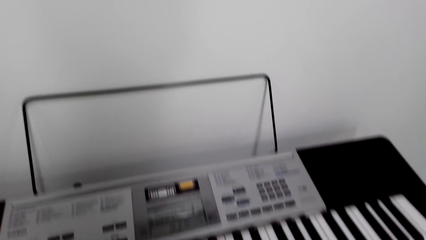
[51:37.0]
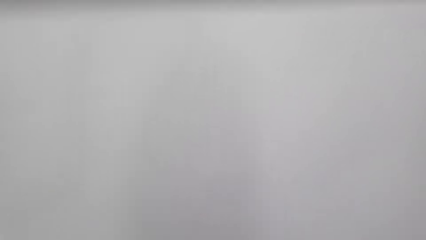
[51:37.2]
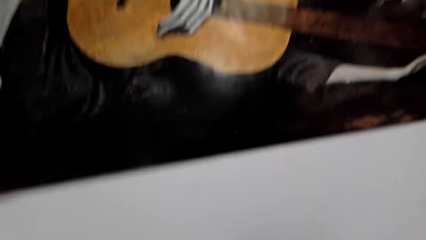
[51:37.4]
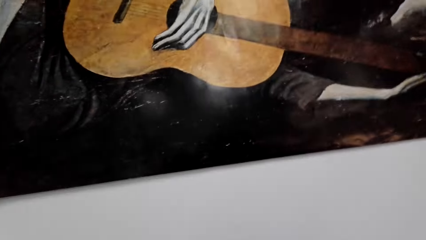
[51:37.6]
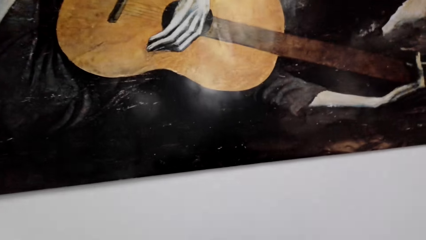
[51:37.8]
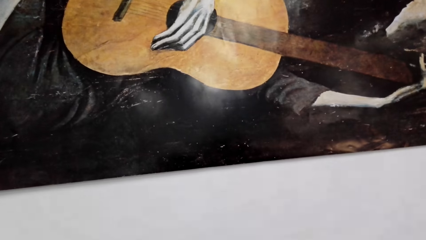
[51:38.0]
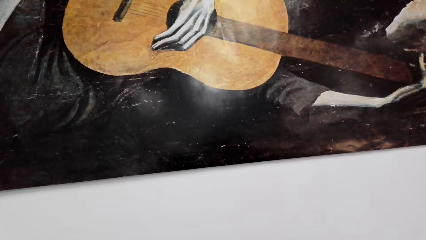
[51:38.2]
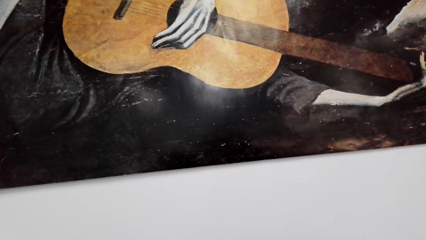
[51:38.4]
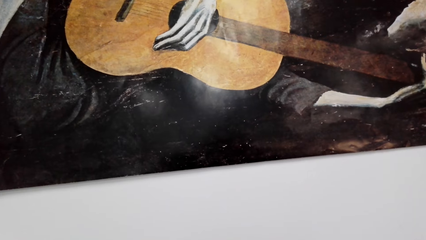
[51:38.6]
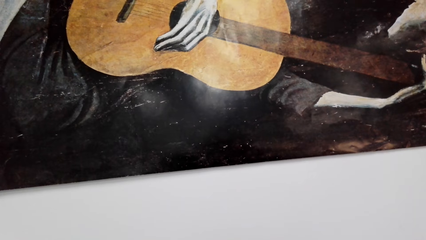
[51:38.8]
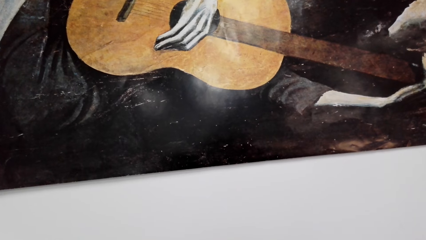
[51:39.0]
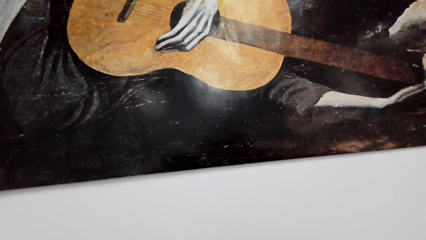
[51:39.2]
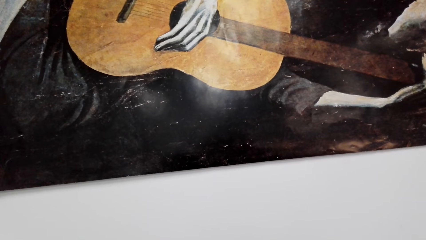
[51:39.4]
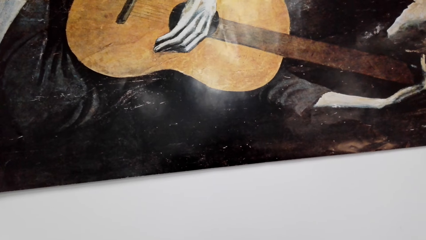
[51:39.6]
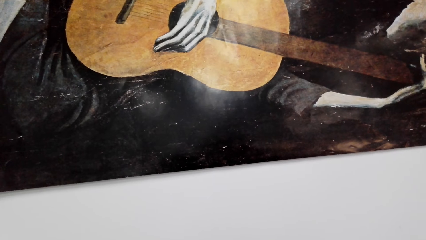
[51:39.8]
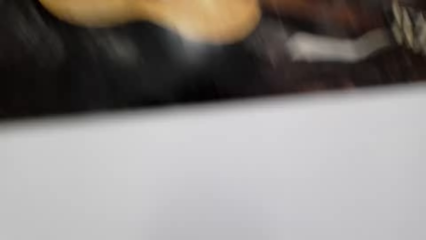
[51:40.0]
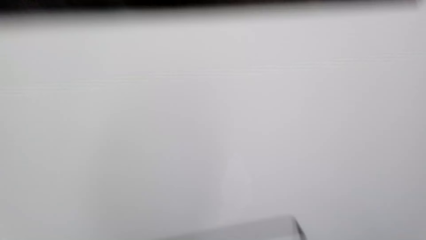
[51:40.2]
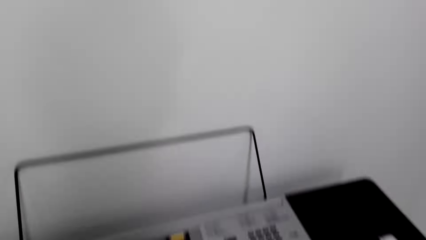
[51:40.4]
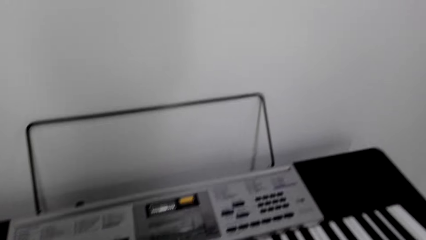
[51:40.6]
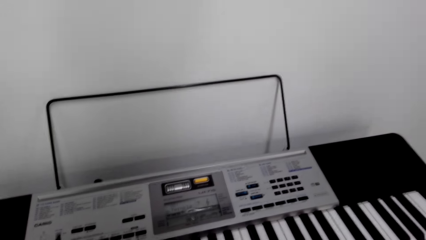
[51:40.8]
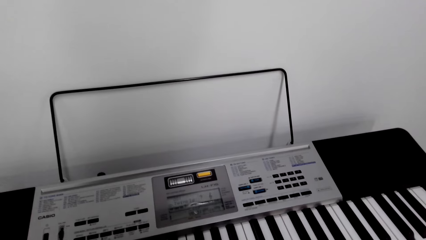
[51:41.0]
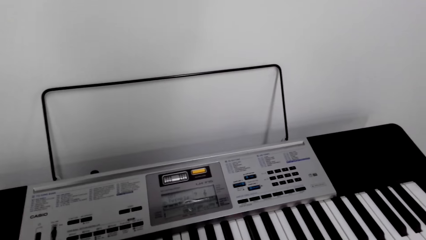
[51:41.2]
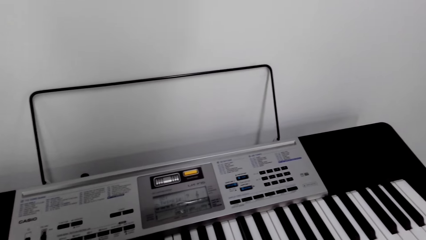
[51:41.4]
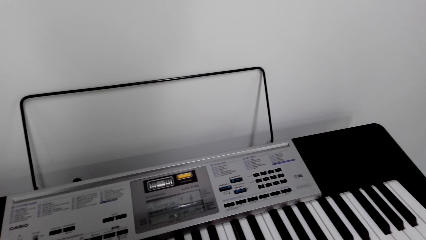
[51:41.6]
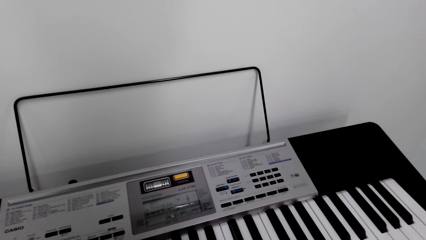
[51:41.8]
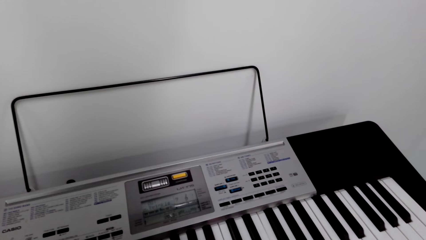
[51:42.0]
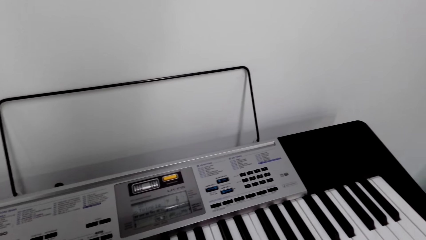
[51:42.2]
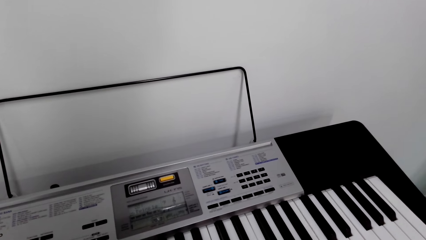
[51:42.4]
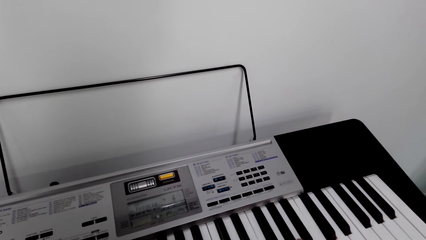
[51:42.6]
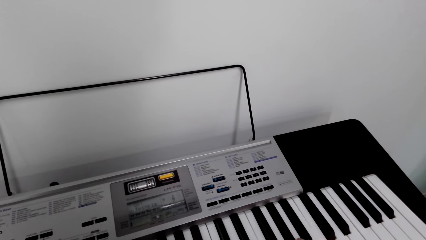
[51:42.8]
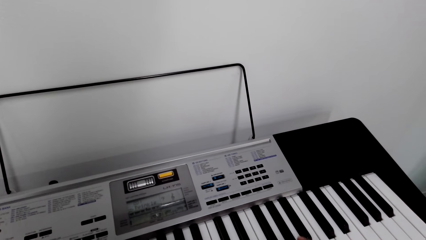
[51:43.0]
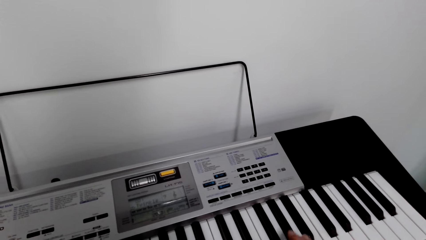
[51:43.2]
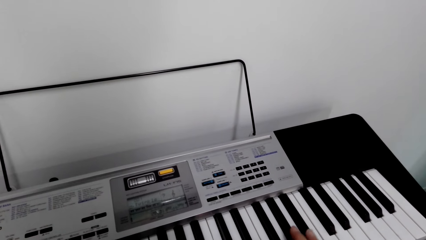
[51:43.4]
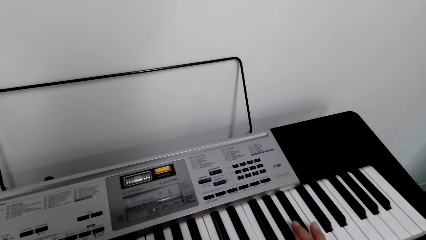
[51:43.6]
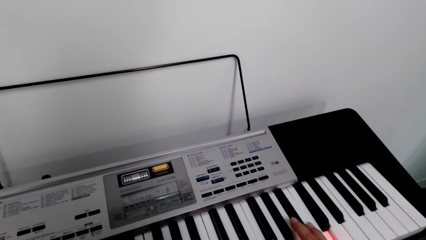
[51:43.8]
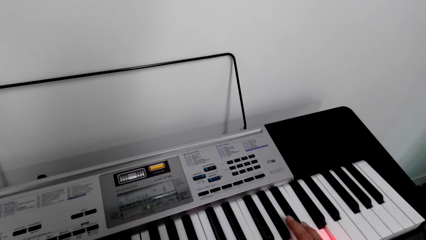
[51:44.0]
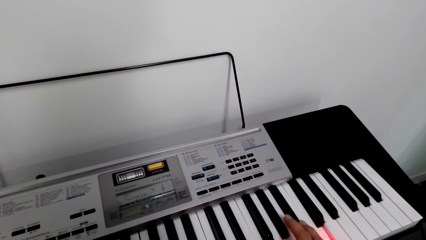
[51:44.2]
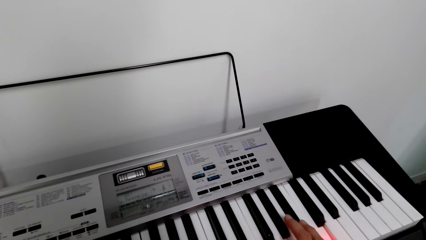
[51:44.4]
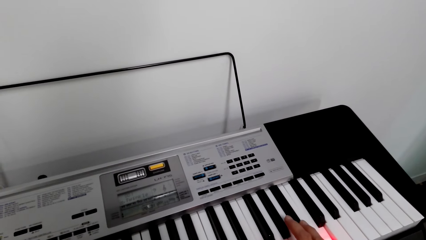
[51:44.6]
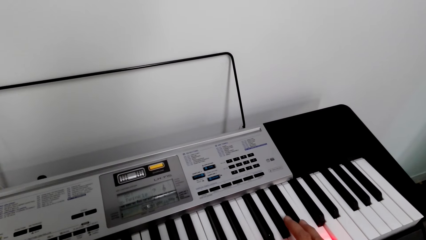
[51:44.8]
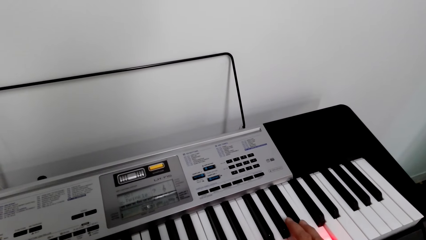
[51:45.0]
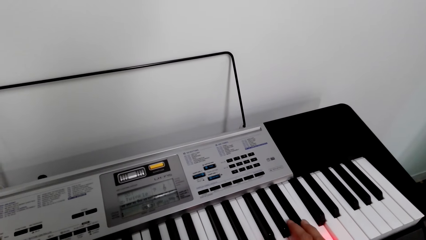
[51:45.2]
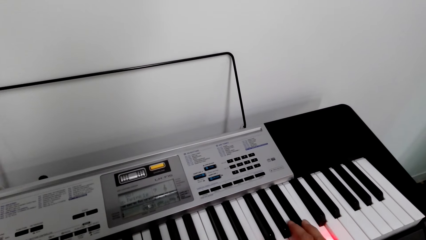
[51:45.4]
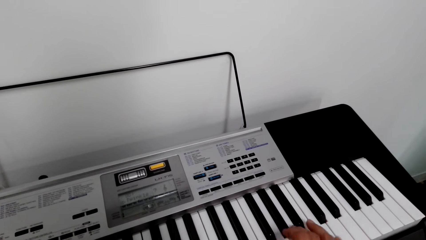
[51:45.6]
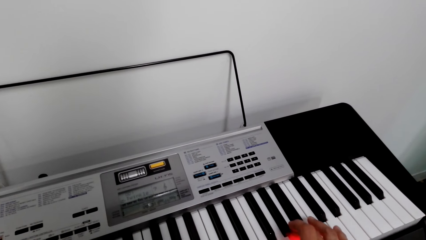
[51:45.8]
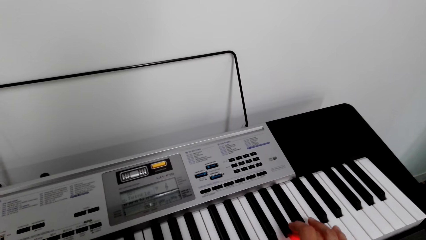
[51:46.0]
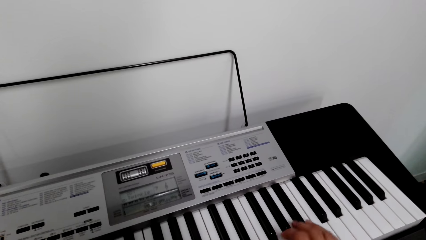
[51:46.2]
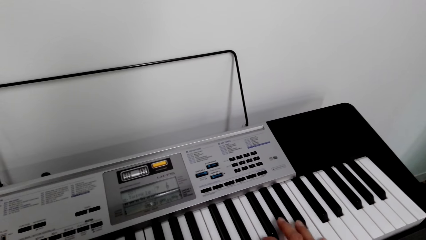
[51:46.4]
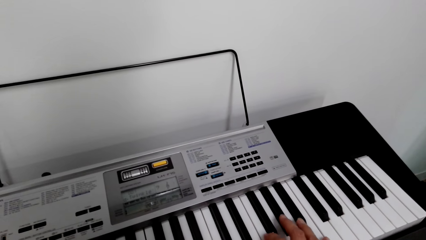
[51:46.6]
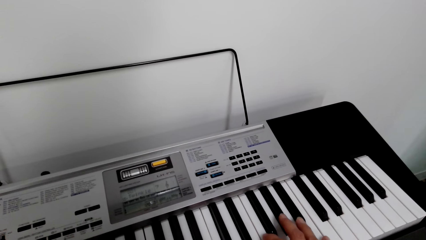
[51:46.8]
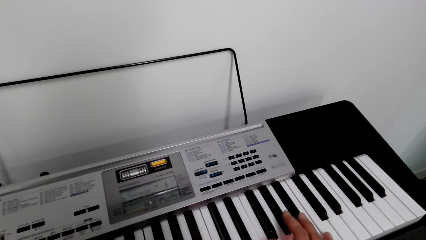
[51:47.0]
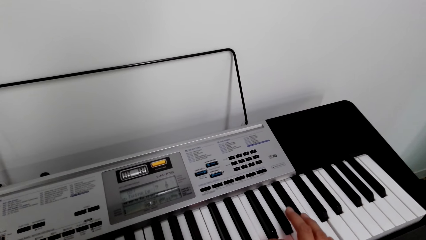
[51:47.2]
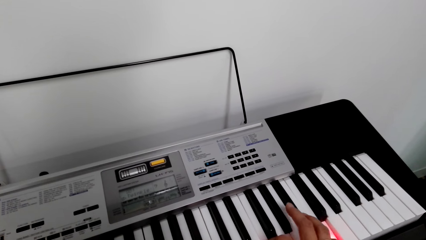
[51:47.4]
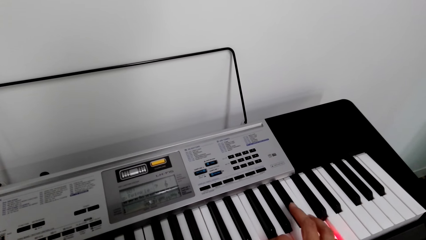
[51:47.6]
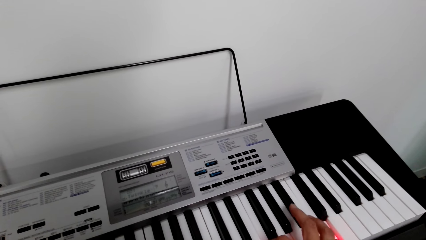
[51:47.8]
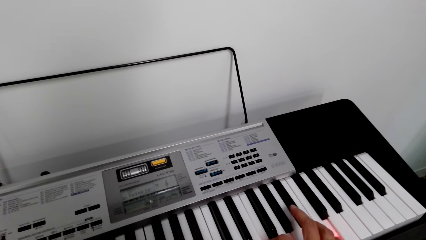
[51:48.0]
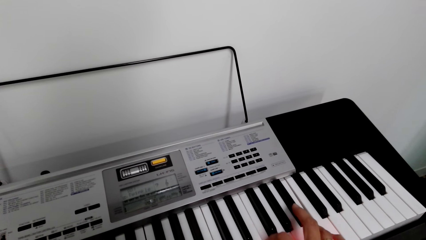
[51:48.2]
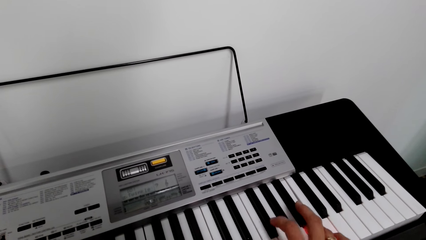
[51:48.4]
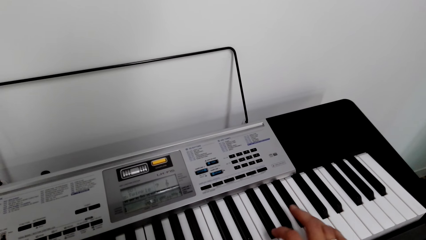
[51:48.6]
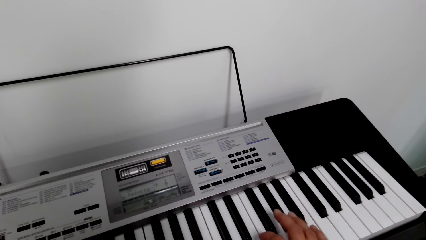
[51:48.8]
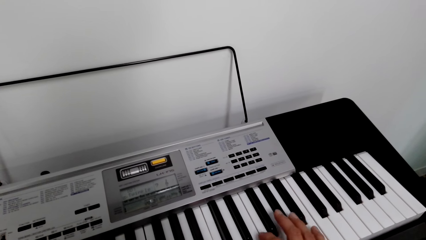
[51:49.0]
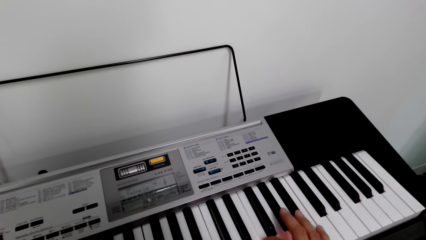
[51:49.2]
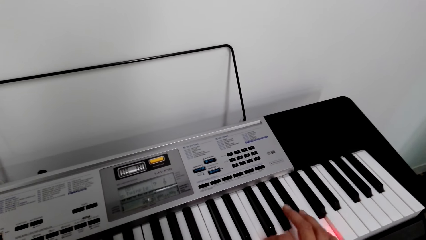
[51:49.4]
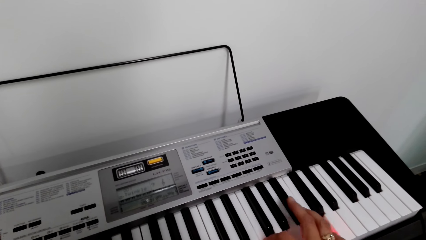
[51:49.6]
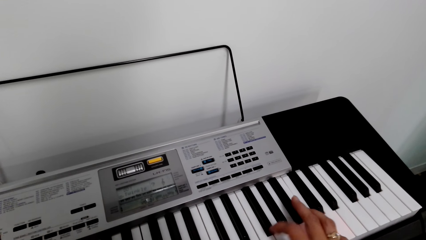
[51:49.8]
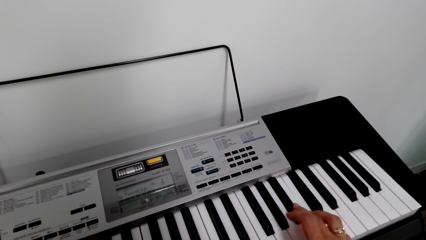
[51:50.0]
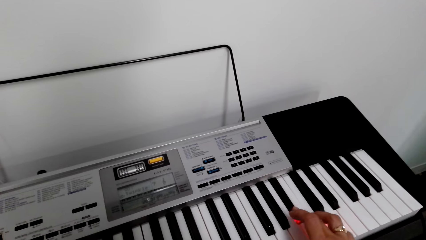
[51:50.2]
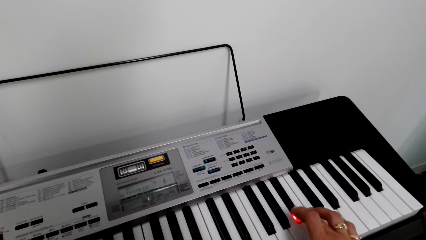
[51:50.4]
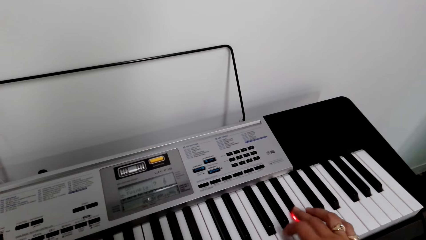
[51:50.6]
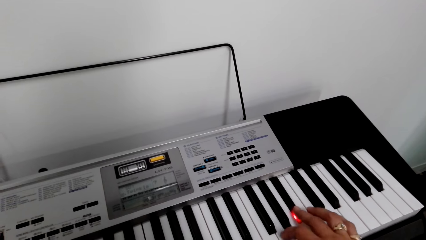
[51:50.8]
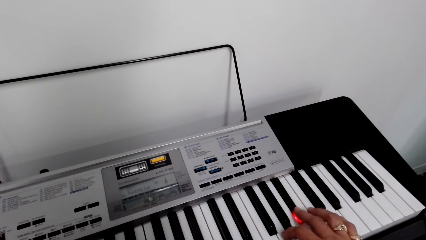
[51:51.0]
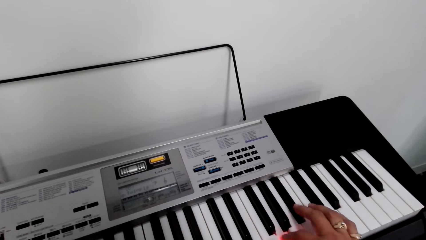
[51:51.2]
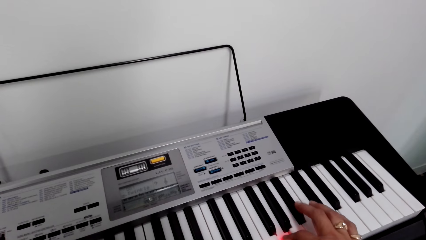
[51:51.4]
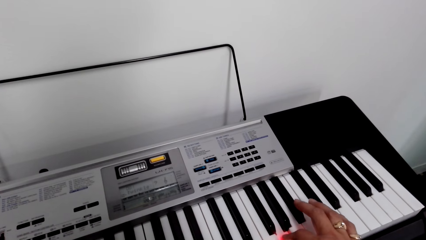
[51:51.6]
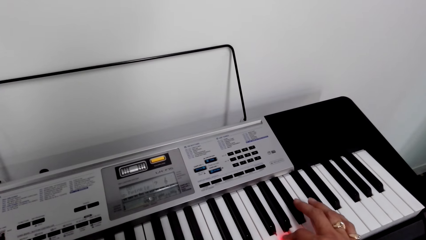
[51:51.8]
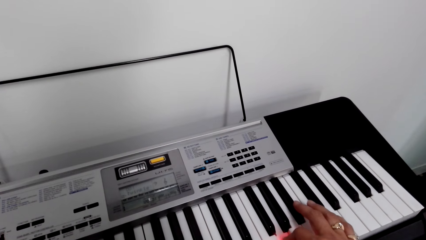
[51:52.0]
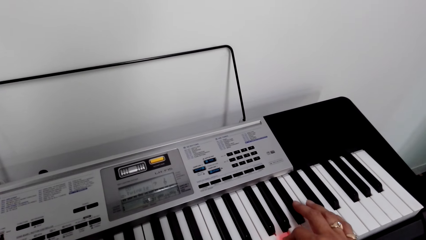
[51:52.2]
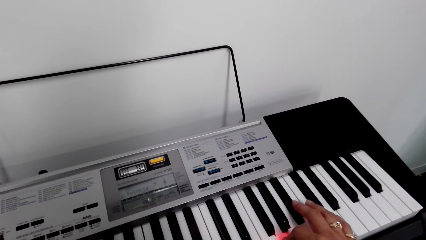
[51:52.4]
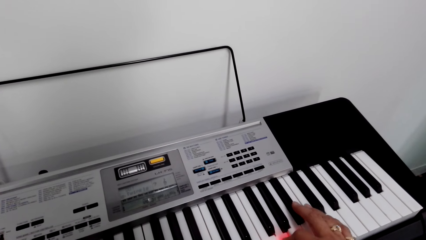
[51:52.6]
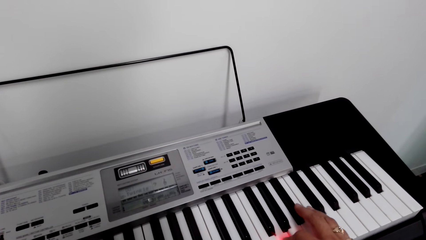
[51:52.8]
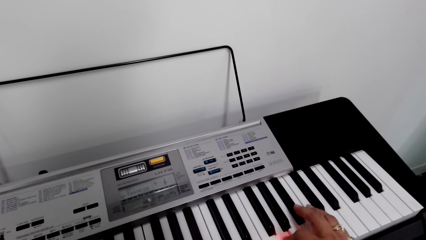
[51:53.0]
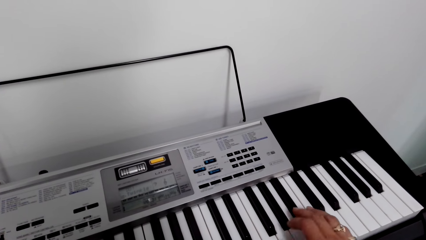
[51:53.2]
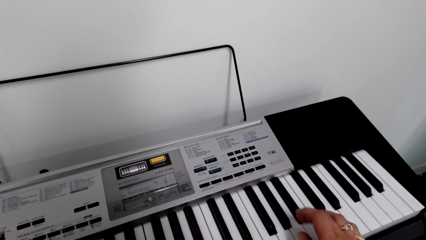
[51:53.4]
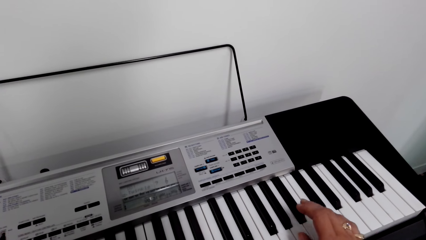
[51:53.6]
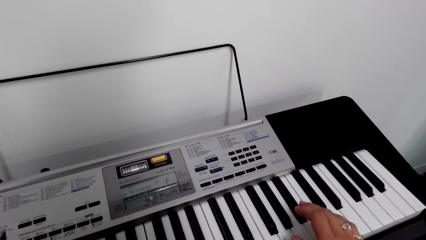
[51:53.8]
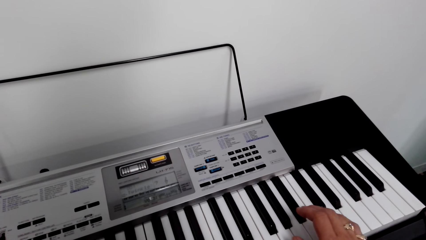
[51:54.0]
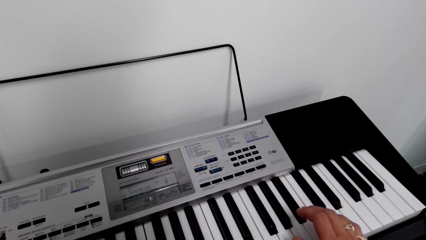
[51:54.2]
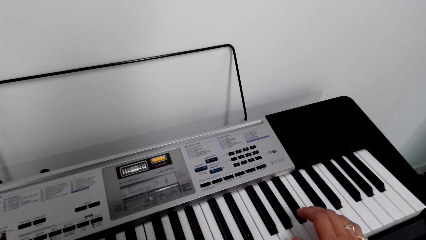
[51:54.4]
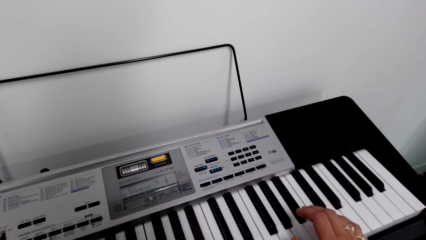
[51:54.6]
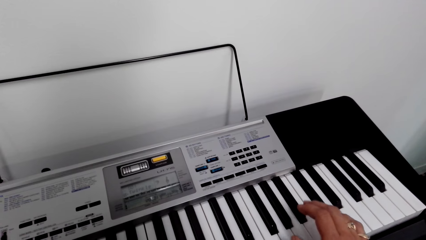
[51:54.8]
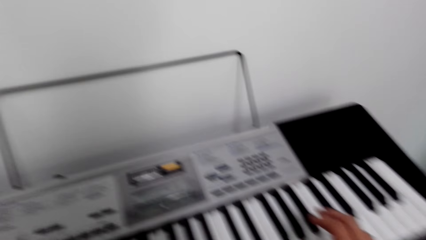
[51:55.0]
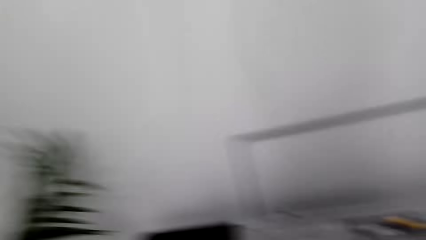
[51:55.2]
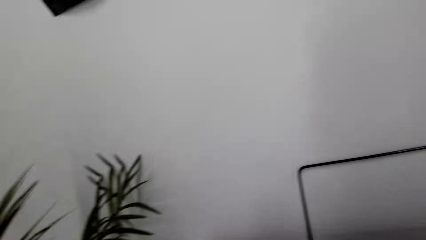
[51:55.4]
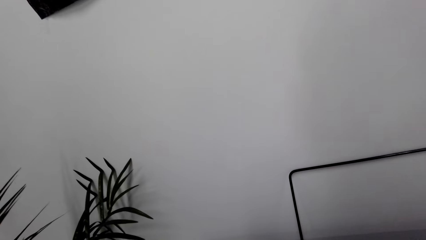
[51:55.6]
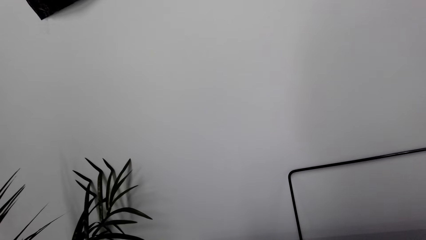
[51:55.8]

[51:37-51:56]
The camera wearer is looking at a portrait on the wall. They play the piano.
